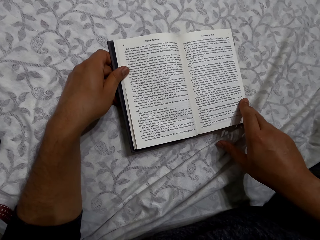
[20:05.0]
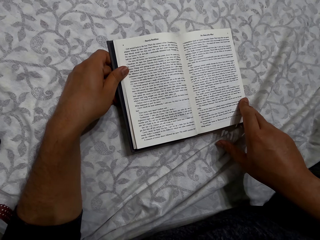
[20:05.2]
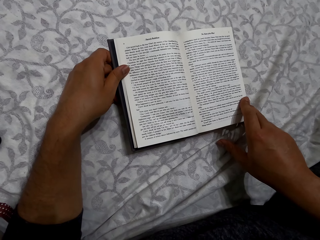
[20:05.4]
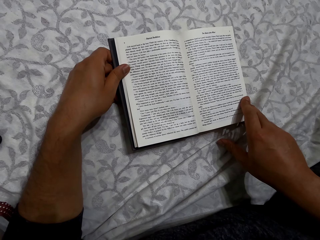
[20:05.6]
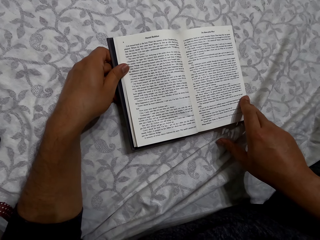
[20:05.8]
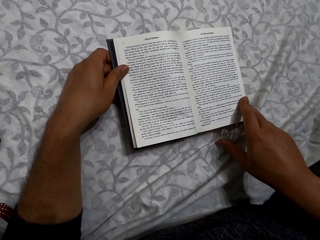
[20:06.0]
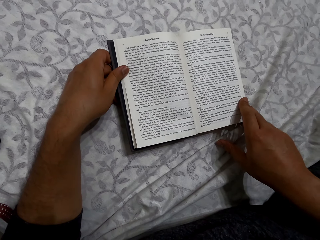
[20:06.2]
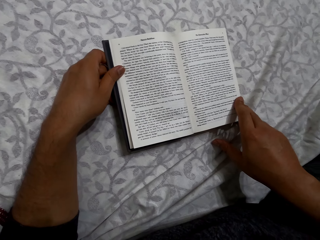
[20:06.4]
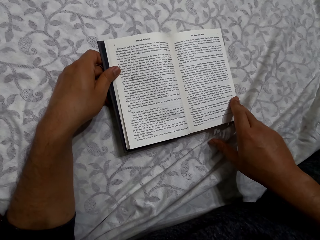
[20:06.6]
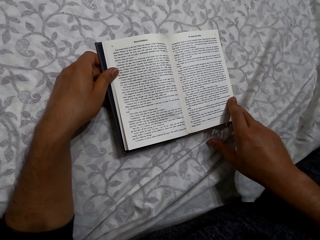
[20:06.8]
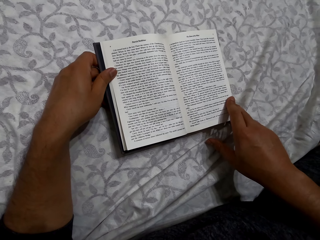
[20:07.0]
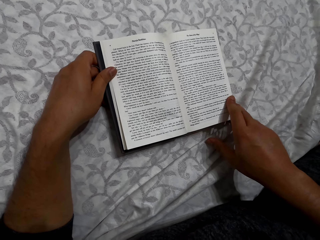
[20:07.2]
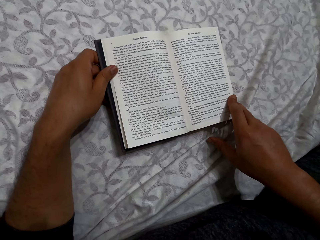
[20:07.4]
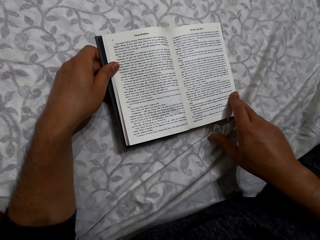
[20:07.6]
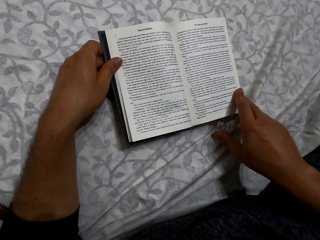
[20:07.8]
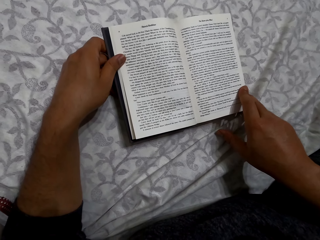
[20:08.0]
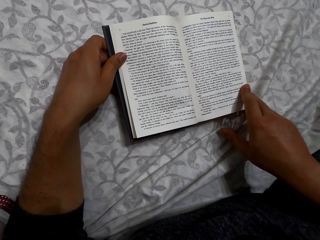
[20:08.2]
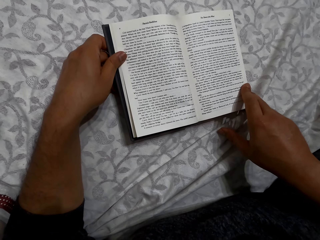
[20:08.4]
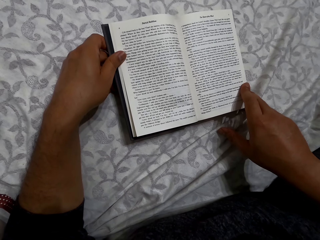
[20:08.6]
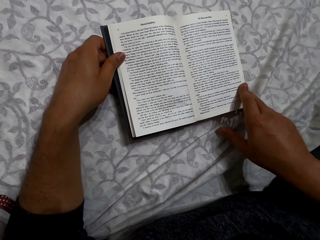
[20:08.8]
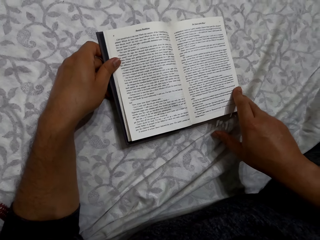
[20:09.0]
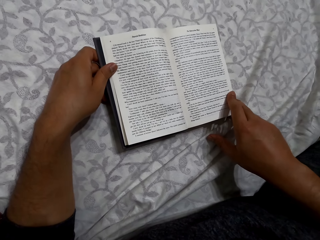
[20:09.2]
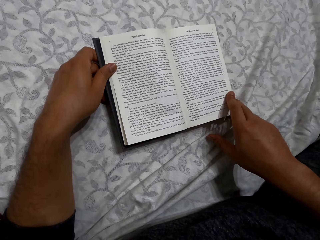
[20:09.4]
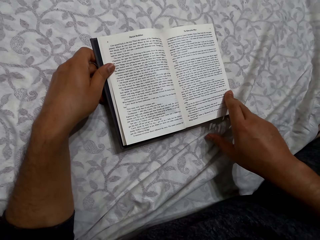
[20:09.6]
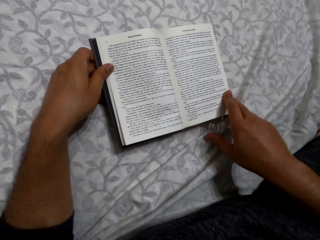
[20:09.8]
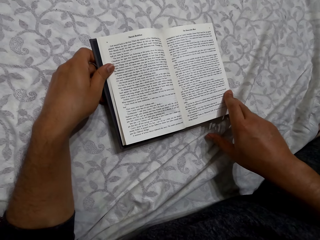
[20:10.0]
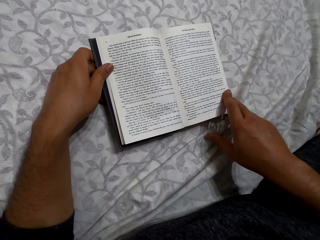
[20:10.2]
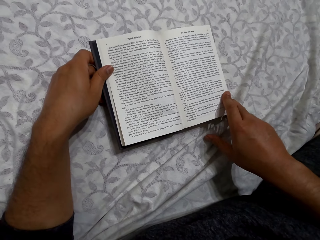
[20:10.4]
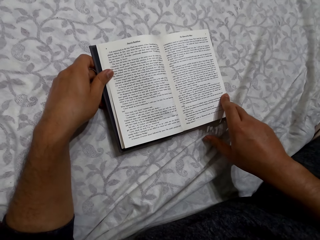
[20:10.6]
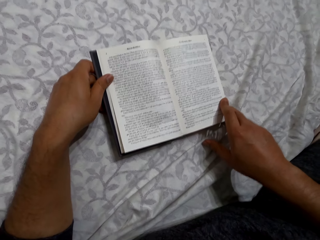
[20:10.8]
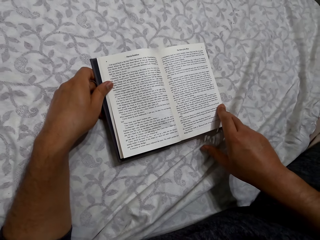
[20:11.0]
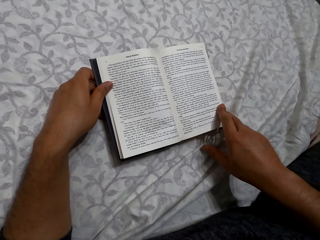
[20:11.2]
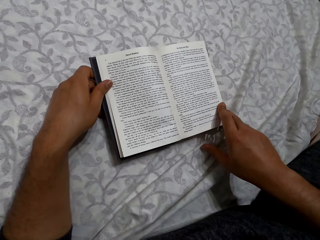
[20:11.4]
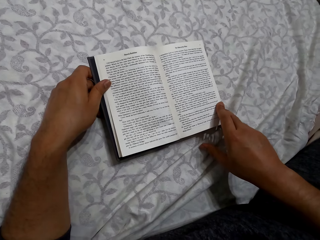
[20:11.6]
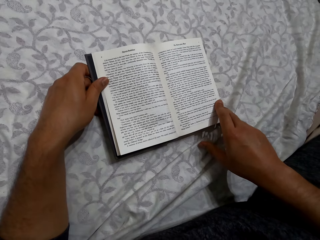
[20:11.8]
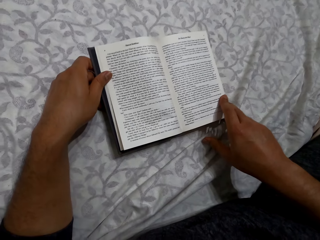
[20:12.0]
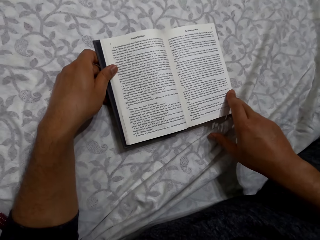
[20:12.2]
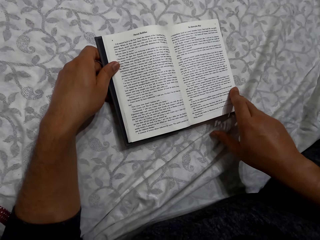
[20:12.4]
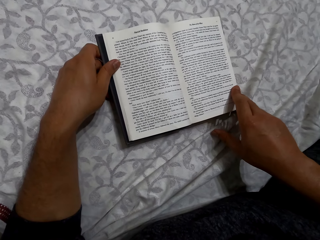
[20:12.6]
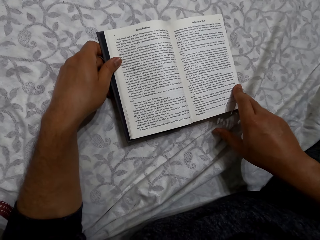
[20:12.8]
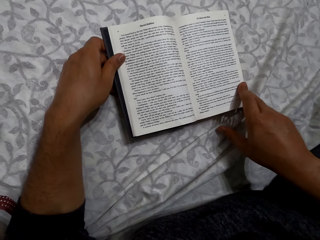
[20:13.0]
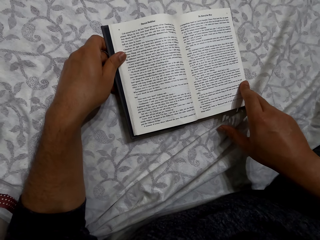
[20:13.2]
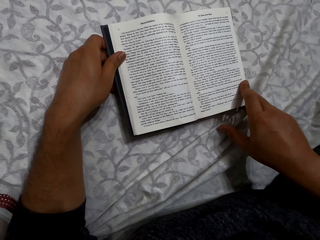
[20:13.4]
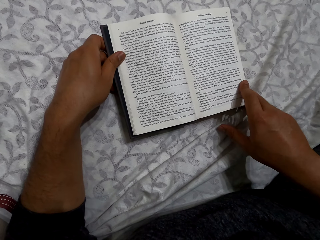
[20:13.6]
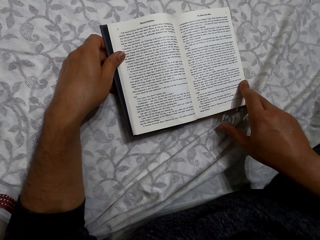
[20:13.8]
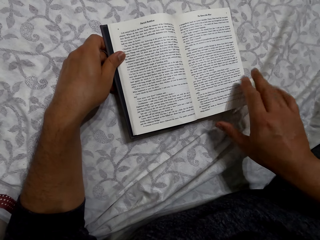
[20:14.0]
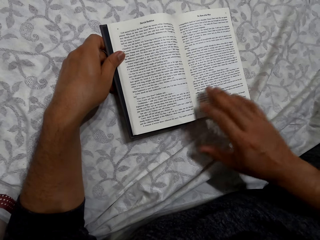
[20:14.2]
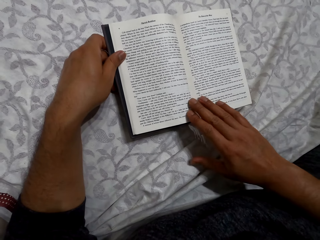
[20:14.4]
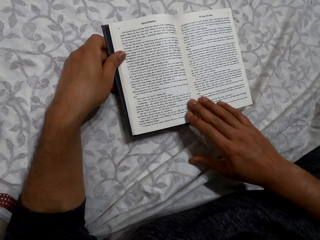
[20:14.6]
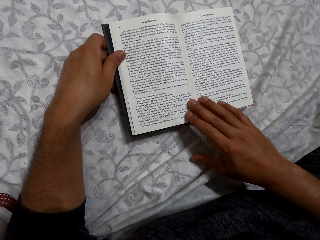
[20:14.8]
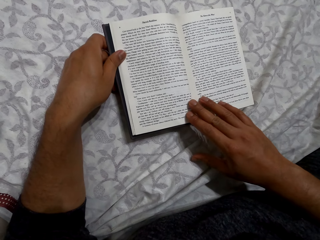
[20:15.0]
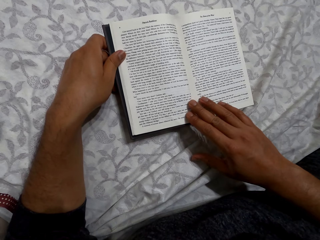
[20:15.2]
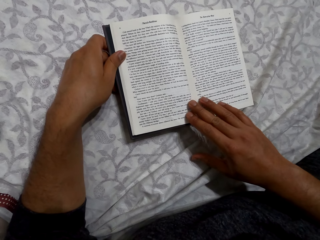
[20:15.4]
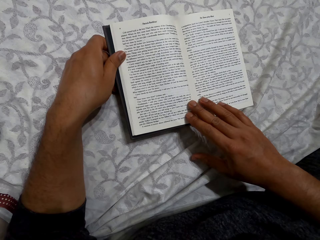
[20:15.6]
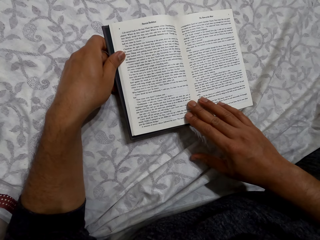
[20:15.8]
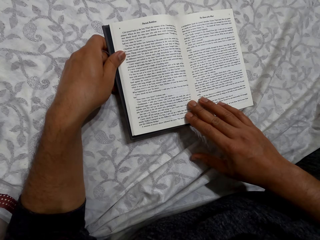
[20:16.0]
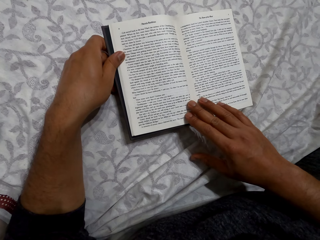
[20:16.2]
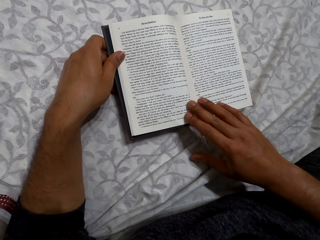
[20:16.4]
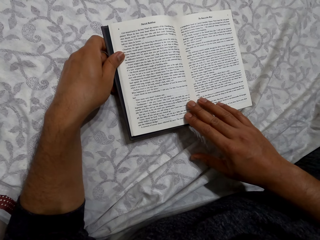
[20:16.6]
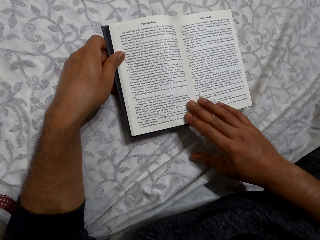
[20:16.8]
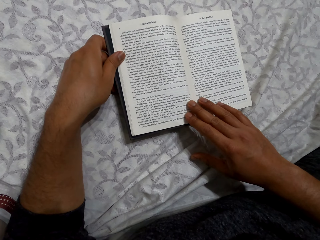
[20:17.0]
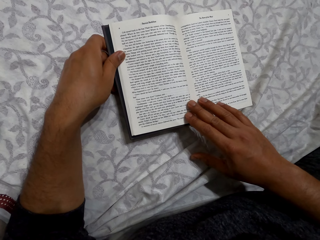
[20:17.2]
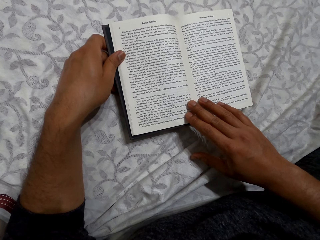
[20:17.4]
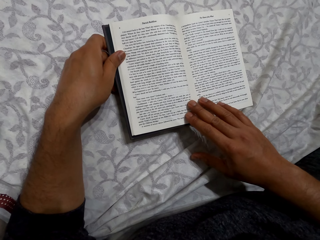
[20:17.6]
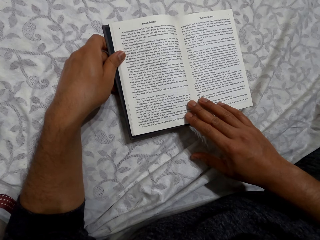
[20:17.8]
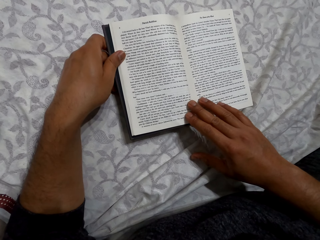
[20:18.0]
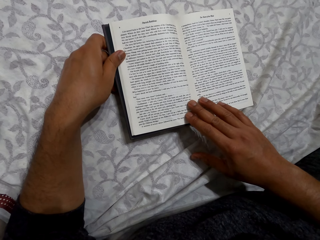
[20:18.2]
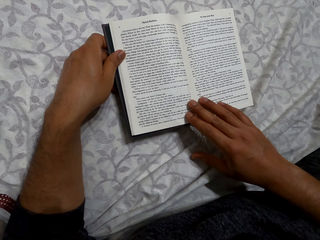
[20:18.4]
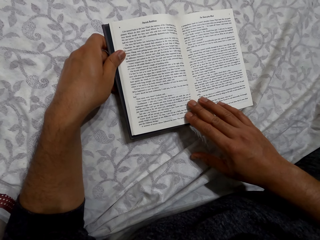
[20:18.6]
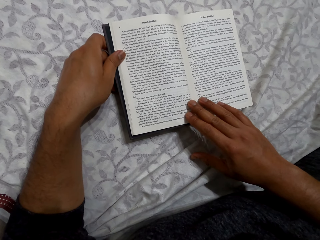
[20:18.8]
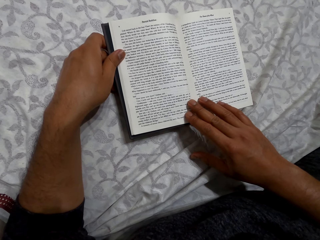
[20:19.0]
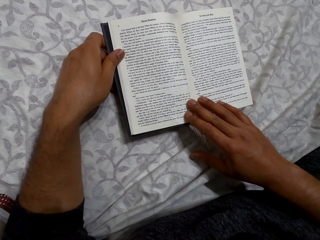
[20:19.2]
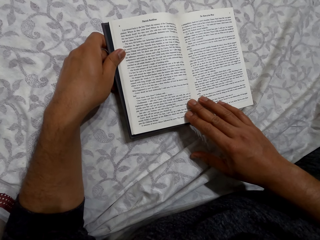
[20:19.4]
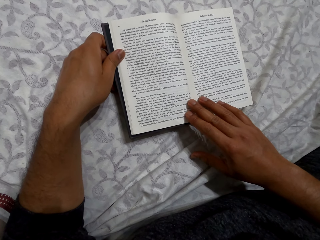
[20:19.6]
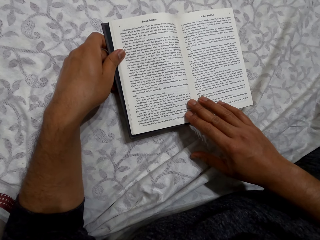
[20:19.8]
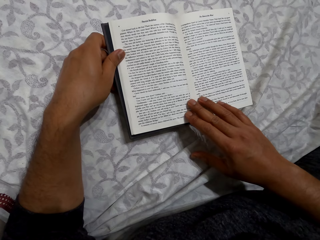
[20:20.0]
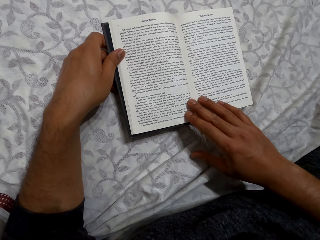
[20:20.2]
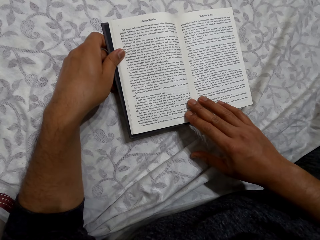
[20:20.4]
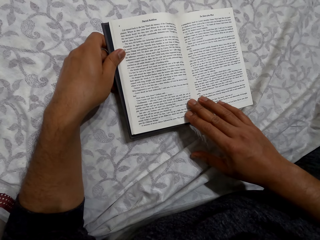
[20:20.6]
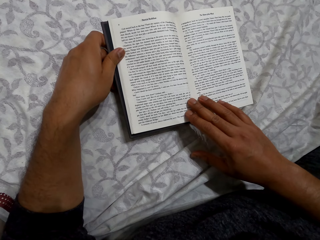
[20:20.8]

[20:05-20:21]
The camera wearer places his right hand on the book. He reads the book.

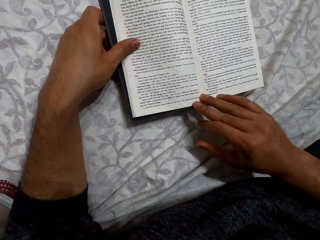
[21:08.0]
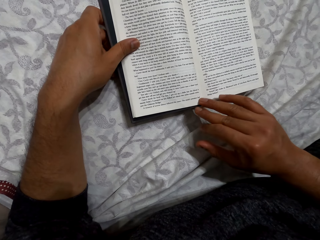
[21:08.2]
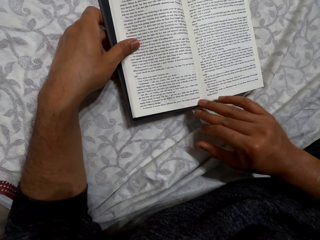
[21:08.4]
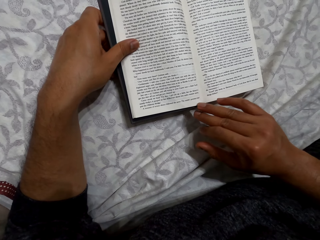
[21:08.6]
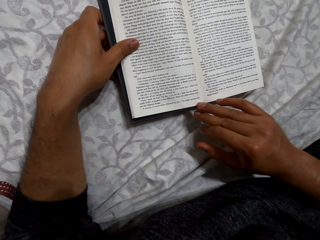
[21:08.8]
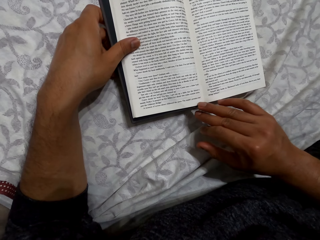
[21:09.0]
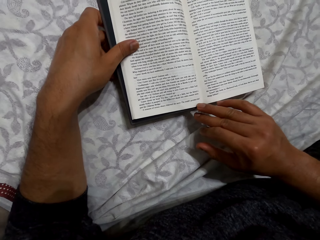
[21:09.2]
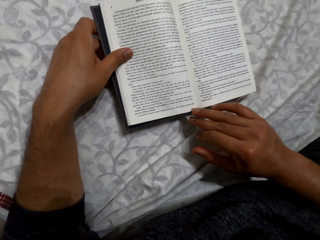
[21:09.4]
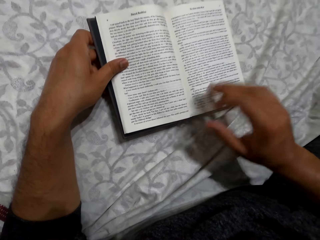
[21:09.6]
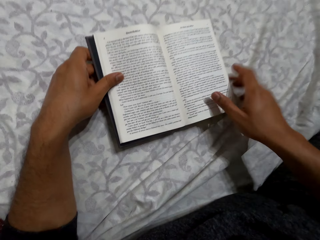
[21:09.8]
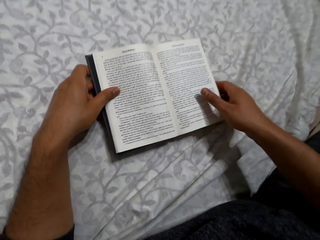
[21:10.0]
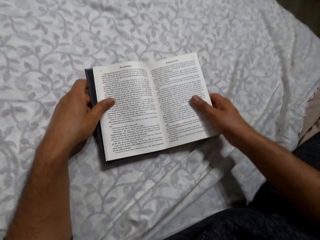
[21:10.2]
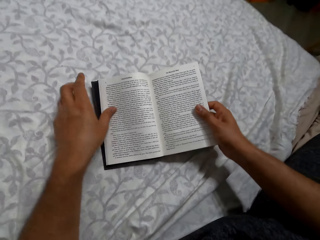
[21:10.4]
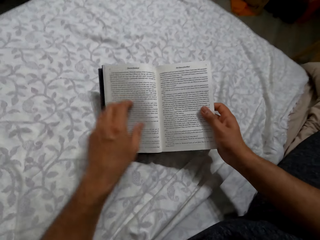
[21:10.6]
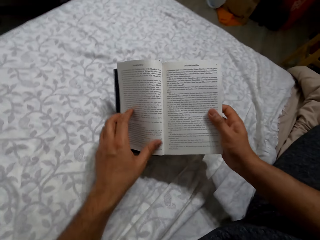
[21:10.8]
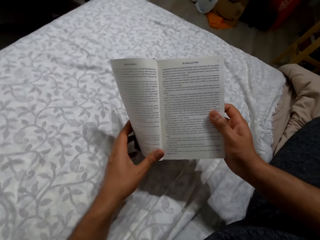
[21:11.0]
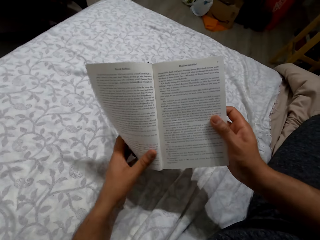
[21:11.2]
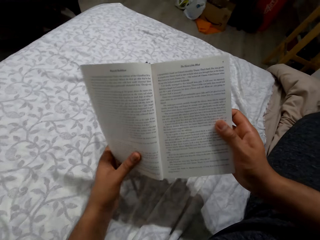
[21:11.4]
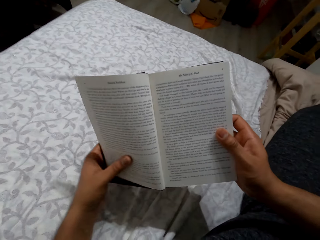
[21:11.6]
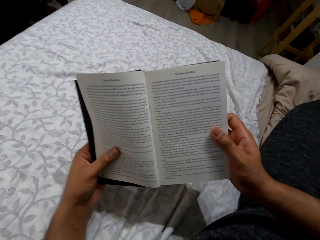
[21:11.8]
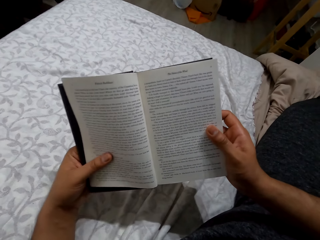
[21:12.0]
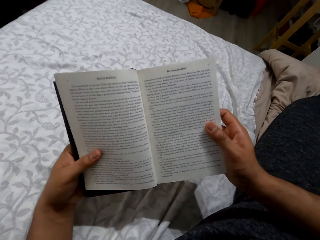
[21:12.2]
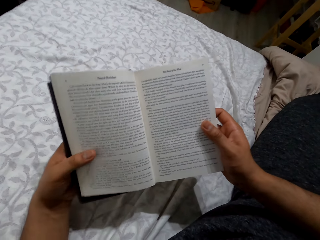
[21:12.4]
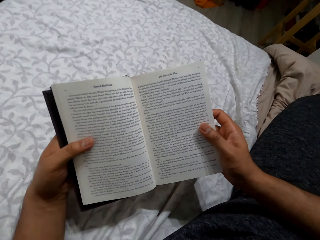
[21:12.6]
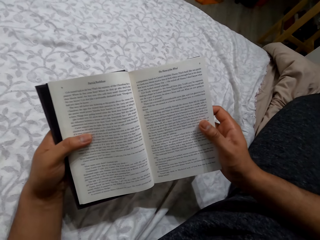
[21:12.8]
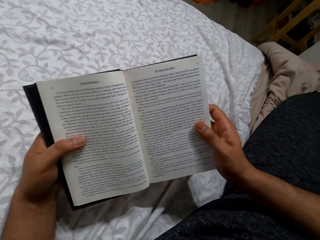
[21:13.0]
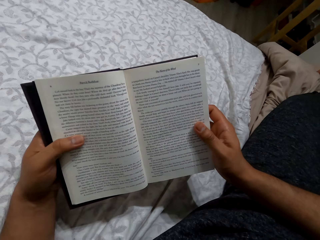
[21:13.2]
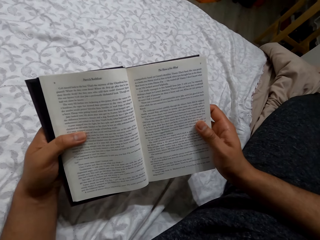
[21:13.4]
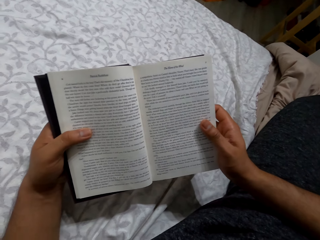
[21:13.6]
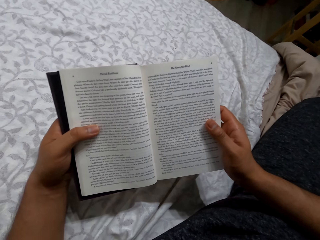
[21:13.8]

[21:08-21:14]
The camera wearer lifts the book from a bed. They read the book.
